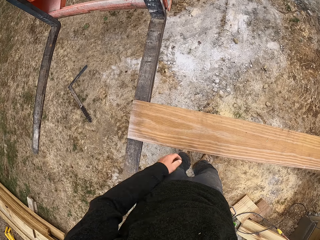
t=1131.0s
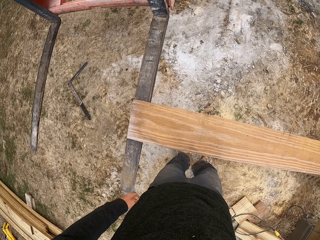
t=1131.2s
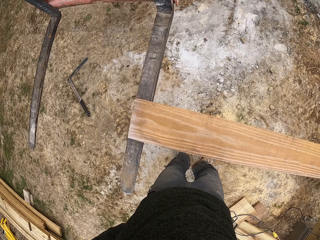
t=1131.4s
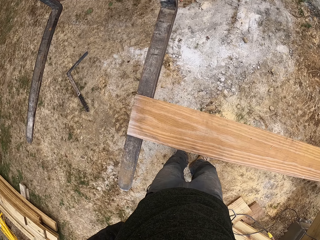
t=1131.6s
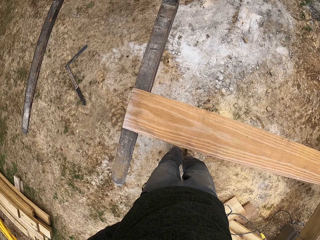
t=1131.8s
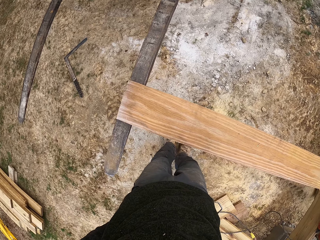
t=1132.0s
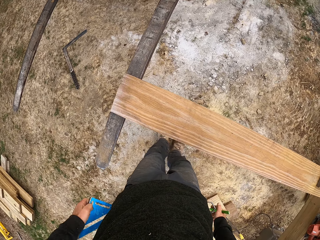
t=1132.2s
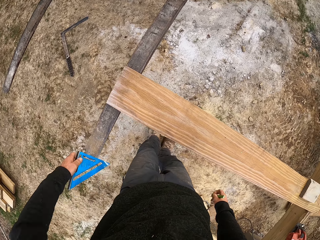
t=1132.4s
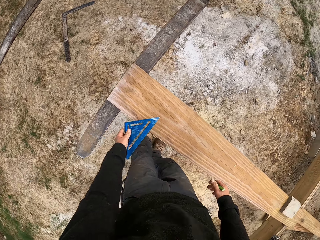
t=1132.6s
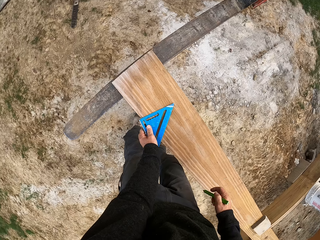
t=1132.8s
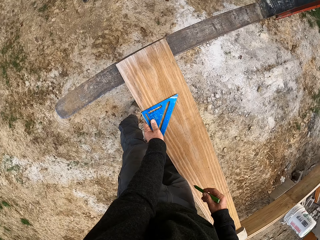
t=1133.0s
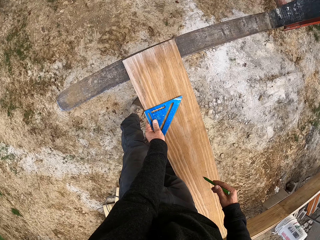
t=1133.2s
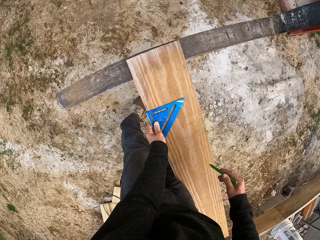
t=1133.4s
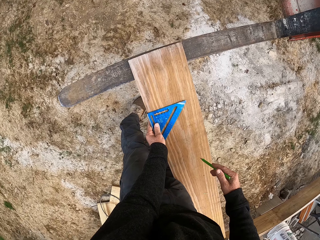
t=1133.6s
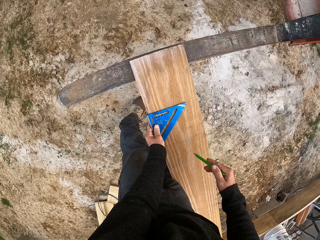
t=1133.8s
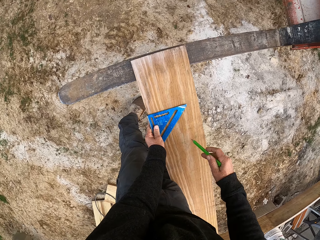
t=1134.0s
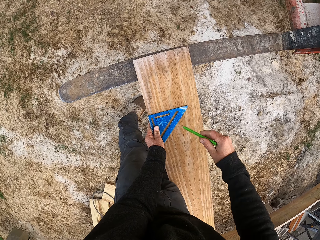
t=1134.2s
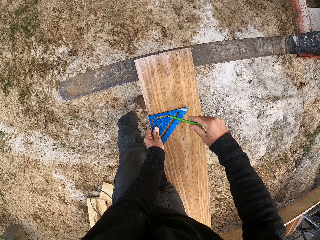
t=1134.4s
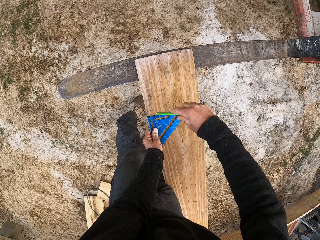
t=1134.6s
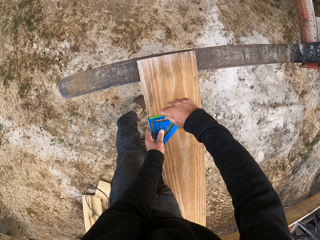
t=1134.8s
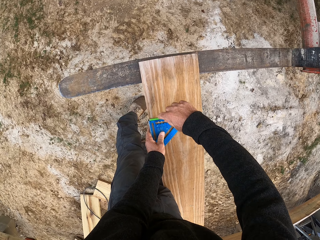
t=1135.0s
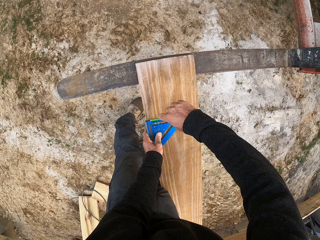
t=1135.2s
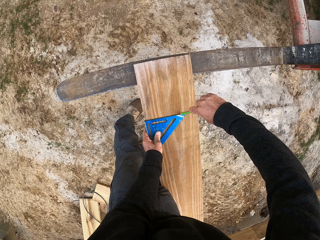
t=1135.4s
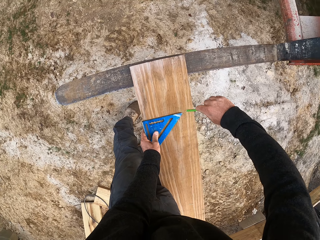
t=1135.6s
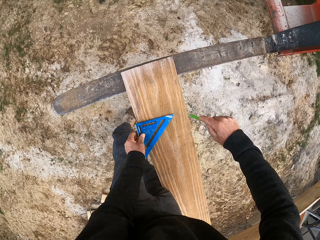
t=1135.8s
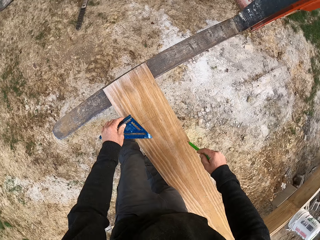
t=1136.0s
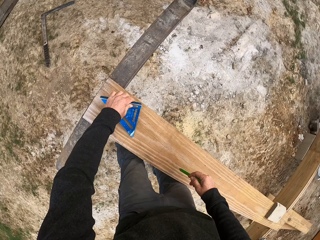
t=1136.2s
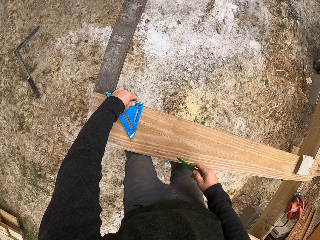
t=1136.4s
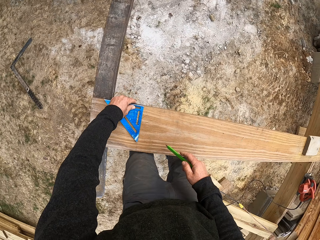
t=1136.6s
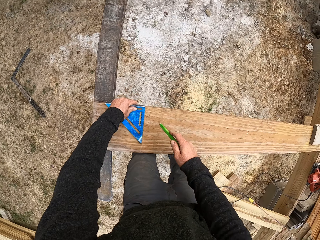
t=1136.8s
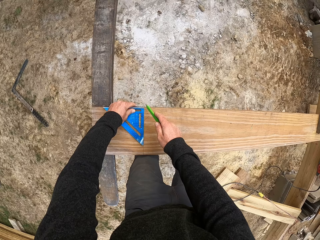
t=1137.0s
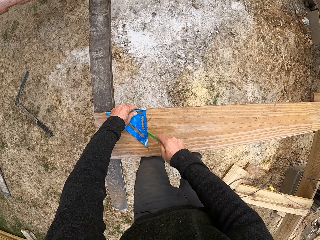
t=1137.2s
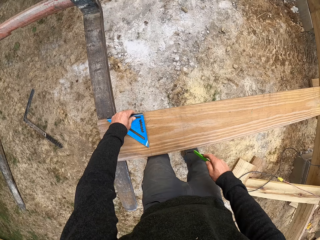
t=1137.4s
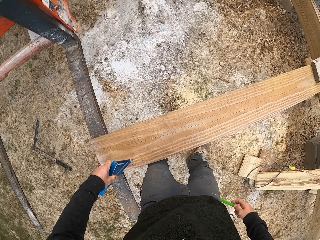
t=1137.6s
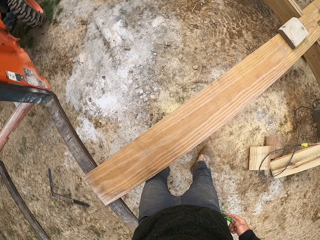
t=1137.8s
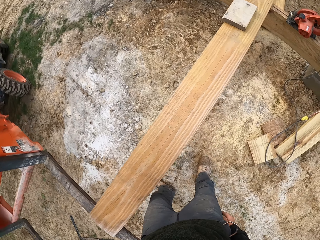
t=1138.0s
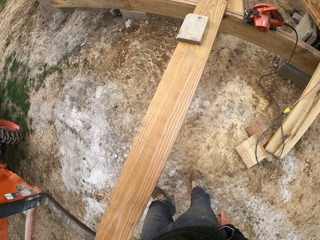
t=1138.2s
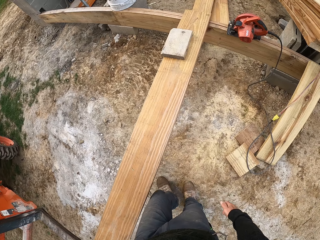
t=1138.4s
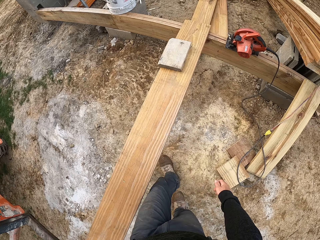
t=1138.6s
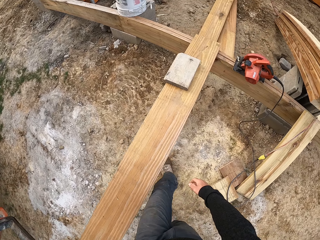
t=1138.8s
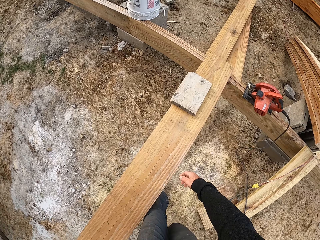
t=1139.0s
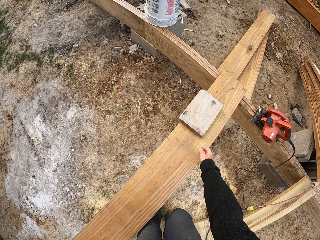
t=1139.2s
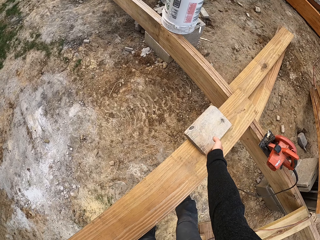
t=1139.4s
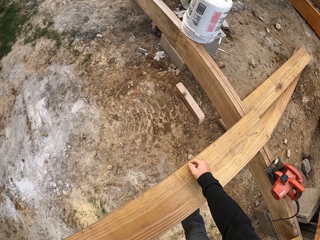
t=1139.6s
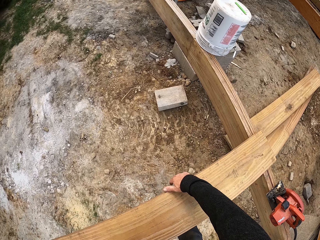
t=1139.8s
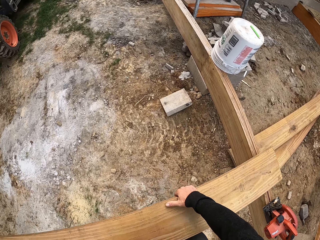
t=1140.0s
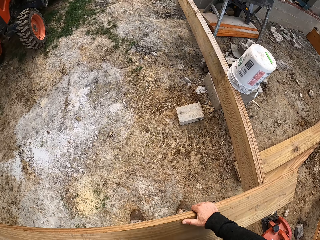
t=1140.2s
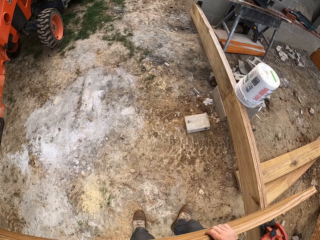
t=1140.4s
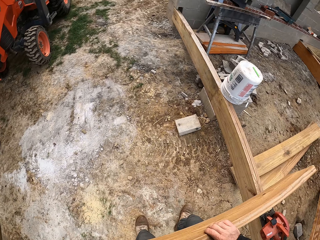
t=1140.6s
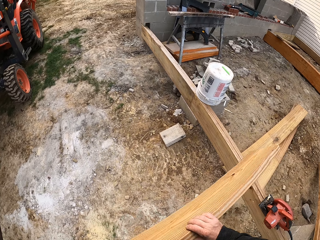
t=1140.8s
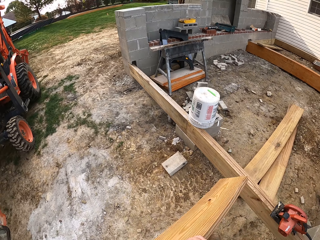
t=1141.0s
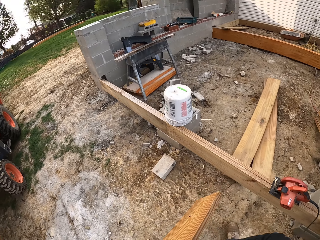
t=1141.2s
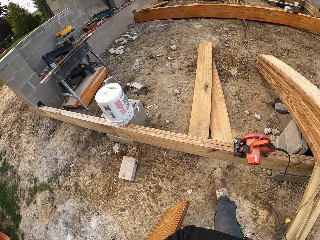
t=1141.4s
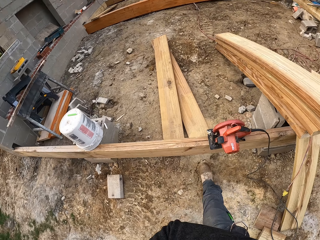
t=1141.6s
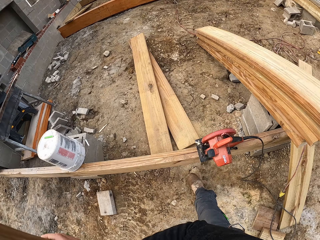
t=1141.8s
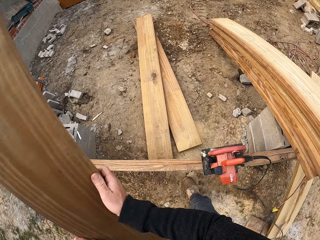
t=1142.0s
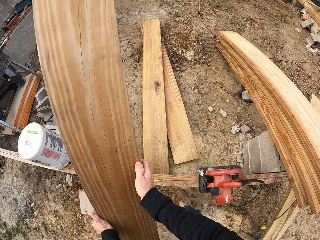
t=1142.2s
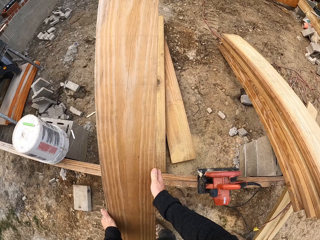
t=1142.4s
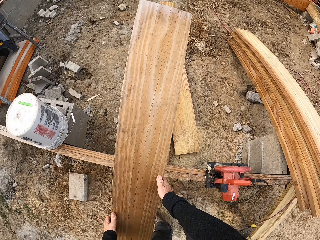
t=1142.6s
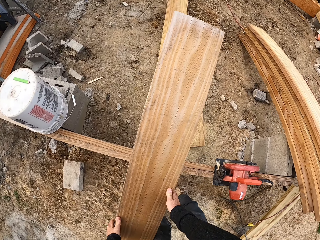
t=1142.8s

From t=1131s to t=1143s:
The camera wearer puts the tape measure in the pocket. He removes a ruler from his pocket. He places the ruler on the piece of wood and draws a line on the piece of wood. He places the ruler on the piece of wood and draws a line on the piece of wood. He puts the ruler on the pocket. He pushes the piece of wood to the ground. He turns the piece of wood. He carries a piece of wood.

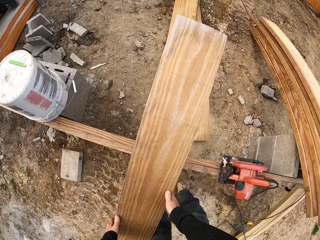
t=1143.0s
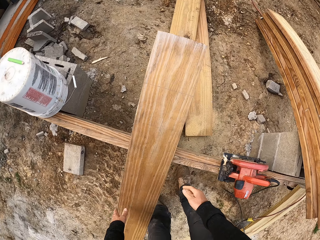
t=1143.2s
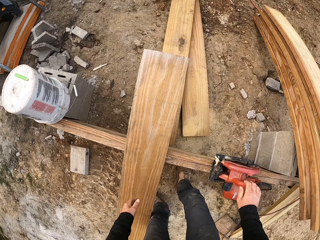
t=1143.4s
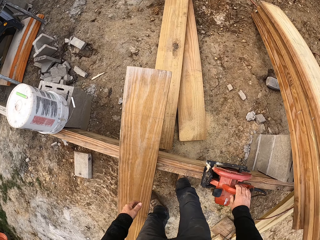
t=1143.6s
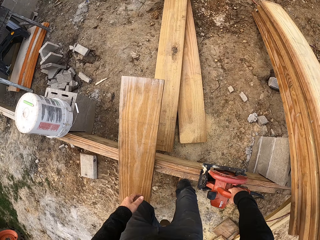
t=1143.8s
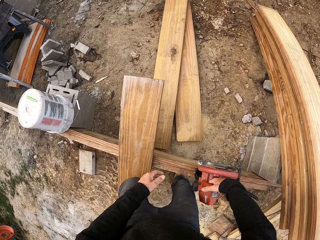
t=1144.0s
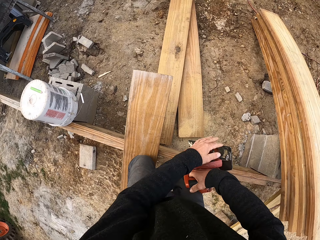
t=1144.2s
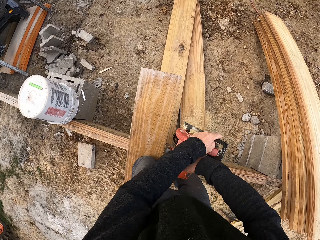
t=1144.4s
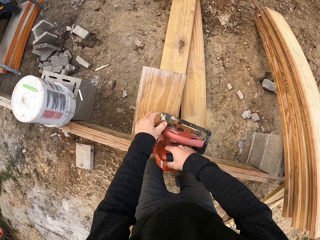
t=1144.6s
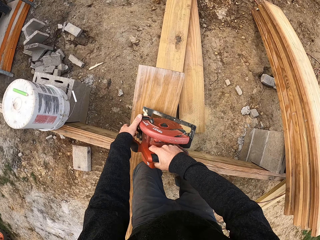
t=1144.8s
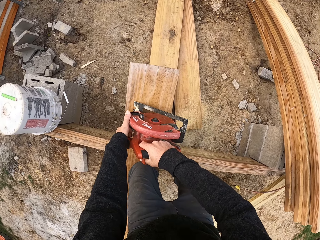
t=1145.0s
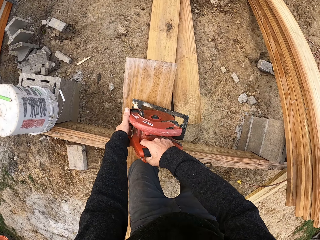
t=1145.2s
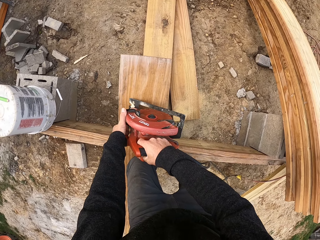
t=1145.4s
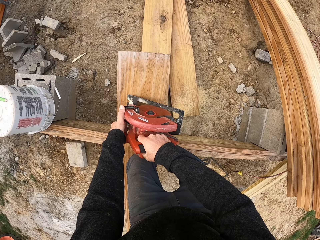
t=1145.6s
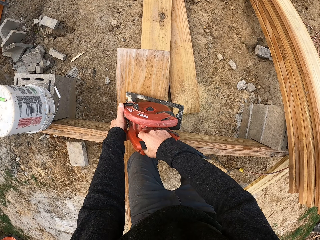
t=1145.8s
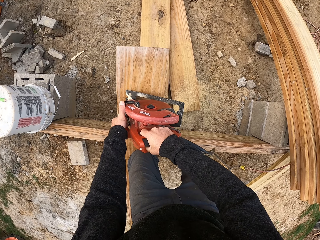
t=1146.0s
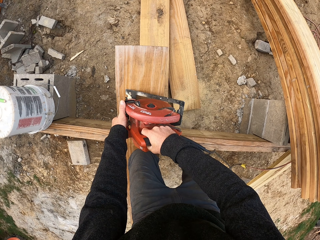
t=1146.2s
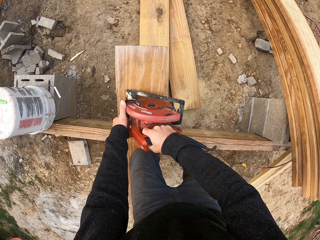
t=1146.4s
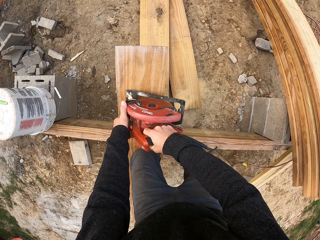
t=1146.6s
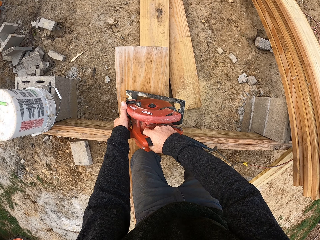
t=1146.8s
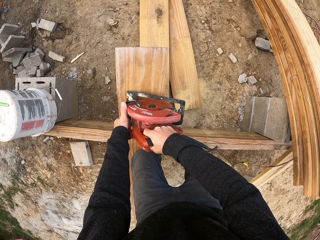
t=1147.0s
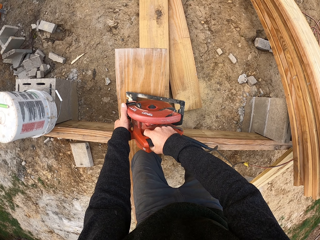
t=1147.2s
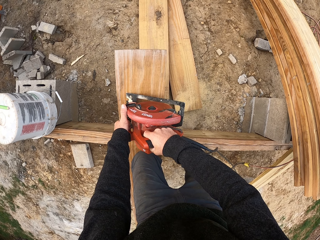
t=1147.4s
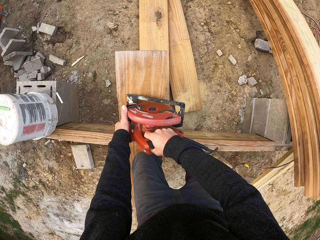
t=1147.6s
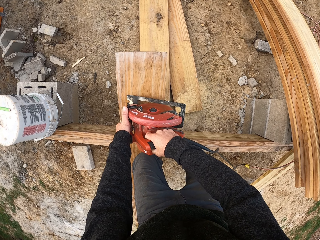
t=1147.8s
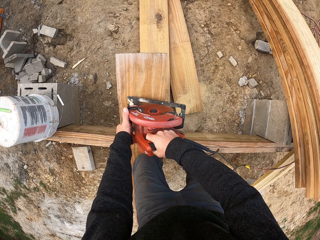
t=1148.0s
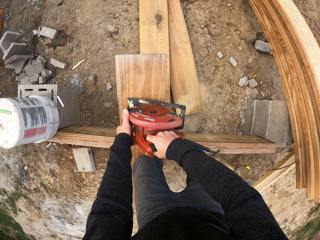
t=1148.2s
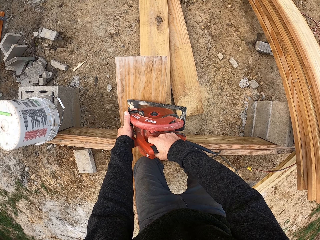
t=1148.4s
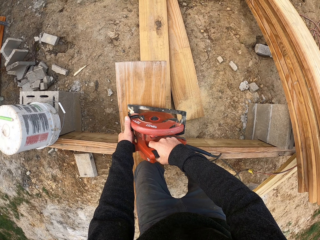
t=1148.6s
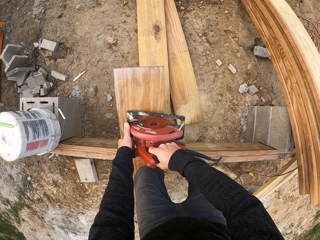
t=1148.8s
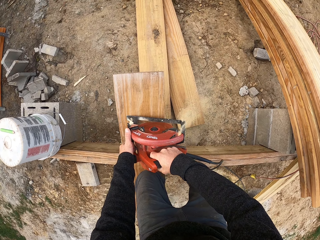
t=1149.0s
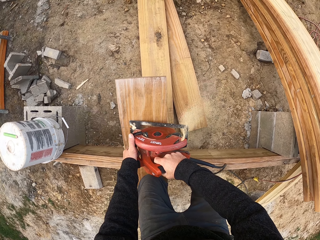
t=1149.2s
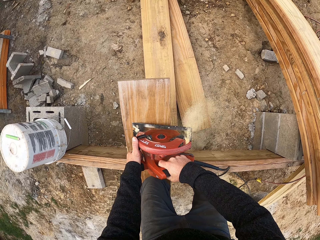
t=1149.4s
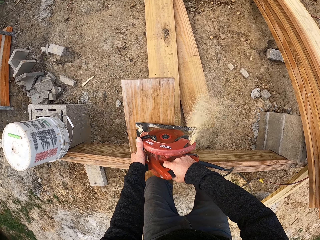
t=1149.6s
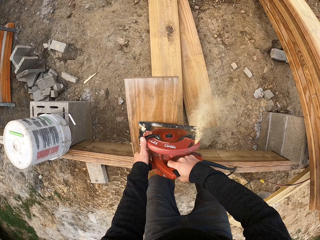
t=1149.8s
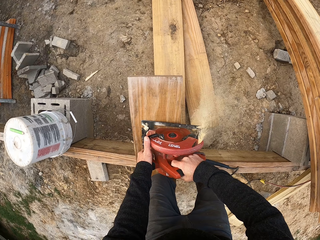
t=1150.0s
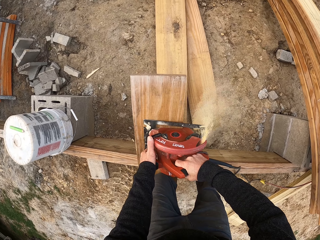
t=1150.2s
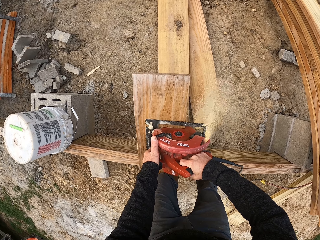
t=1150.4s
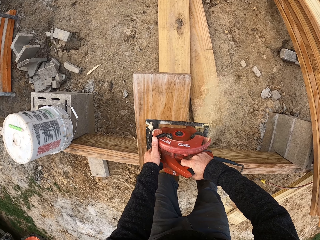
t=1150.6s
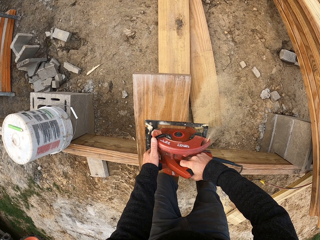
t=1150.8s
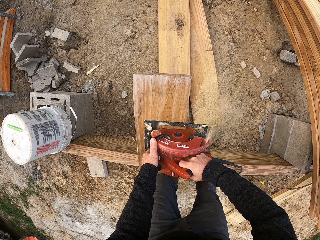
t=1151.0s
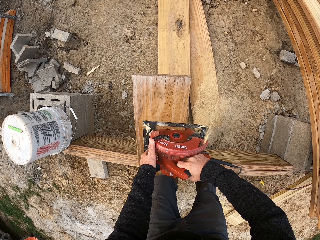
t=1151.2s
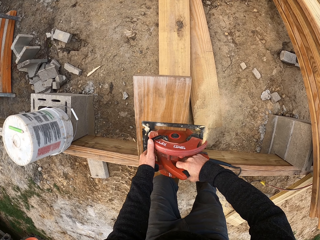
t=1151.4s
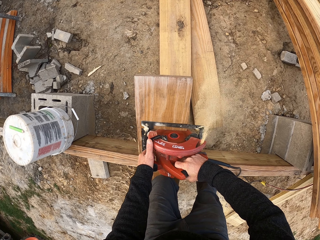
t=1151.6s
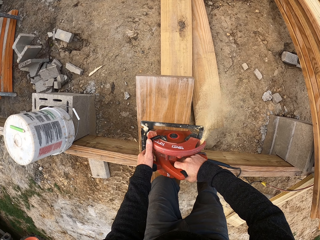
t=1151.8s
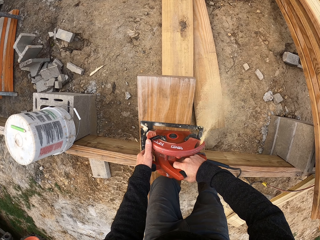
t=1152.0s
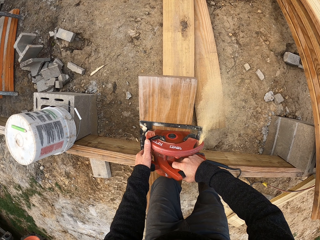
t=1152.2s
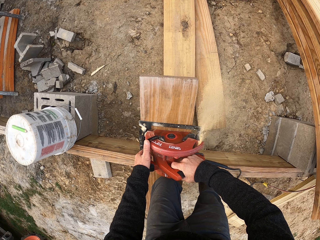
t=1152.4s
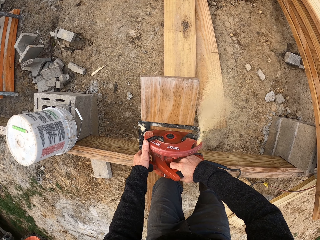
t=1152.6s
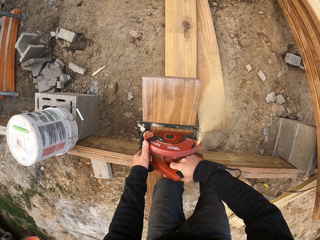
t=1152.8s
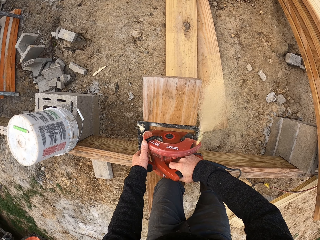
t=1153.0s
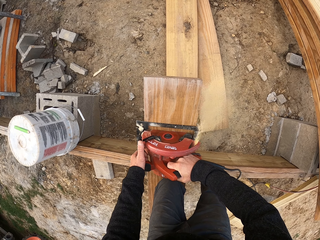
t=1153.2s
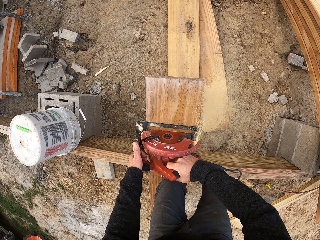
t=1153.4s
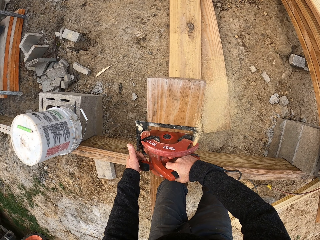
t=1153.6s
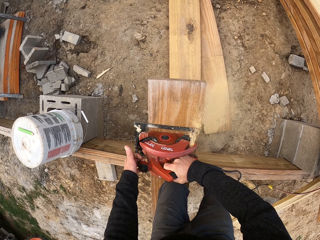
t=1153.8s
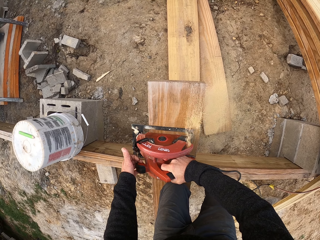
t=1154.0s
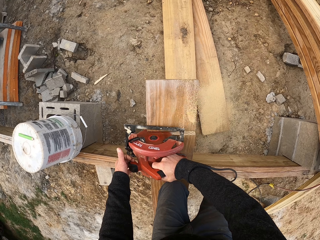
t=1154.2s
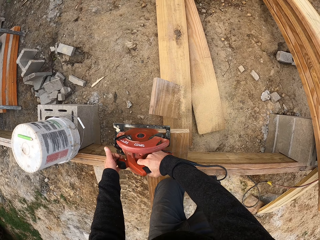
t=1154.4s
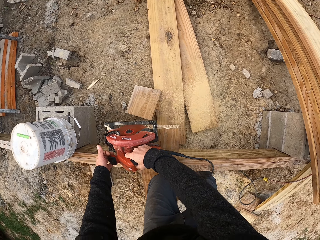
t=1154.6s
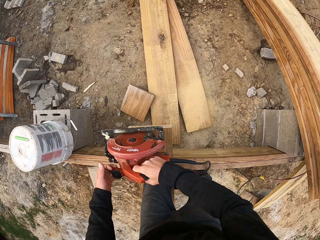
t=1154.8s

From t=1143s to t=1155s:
The camera wearer drops the piece of wood on the ground. They carry a wood cutting machine and pick up the wood cutter. They cut the piece of wood with the wood cutting machine.
